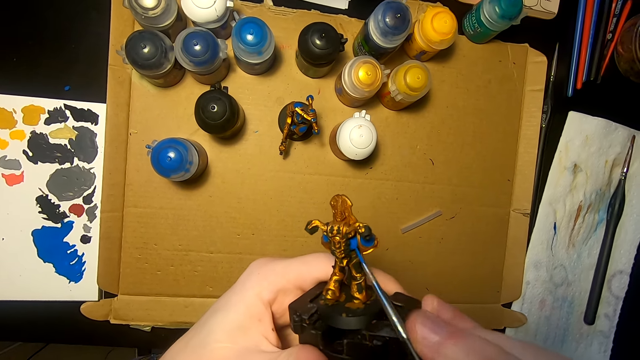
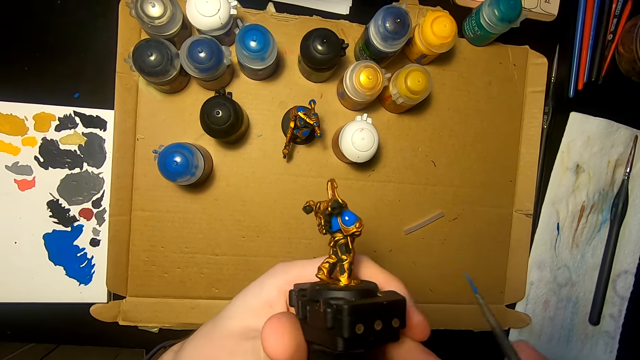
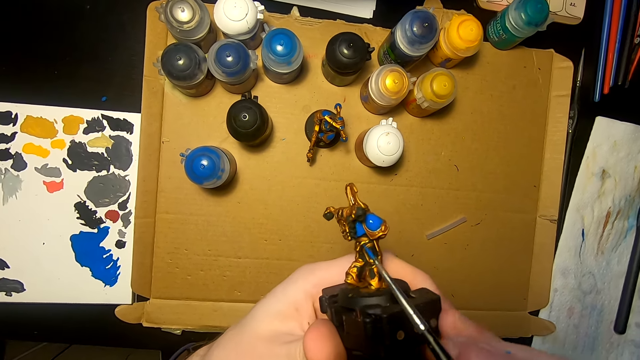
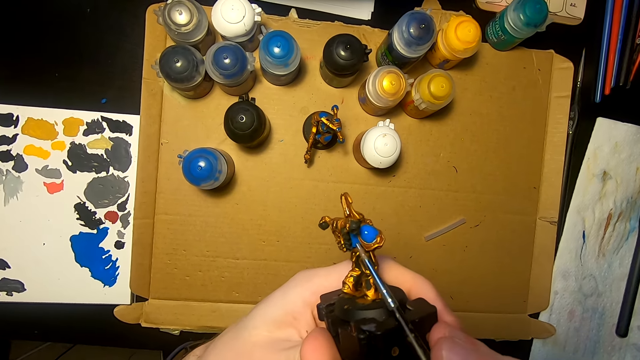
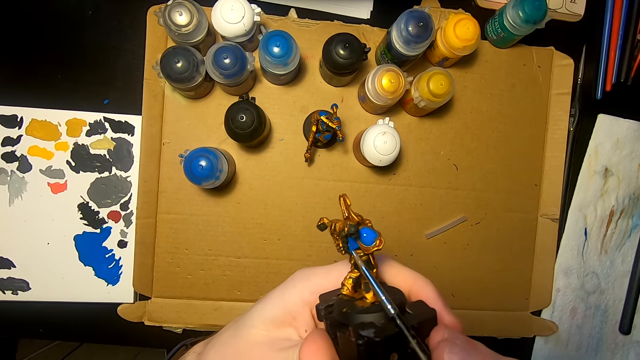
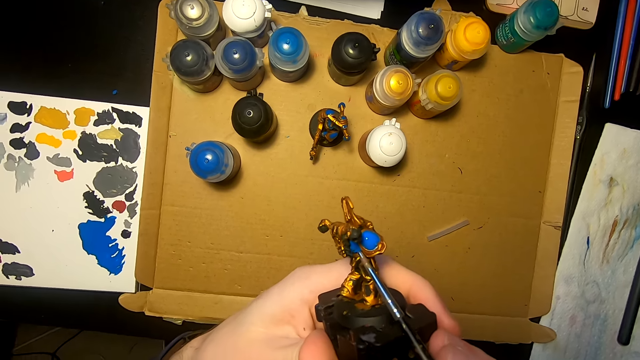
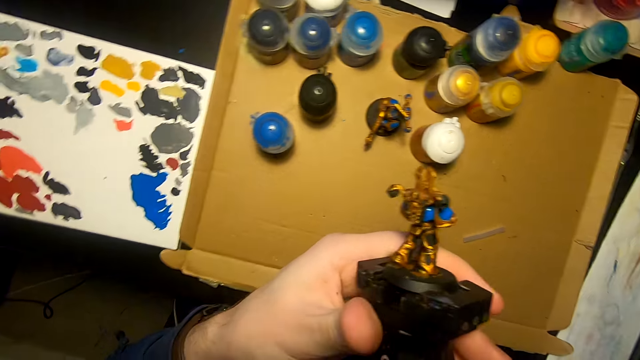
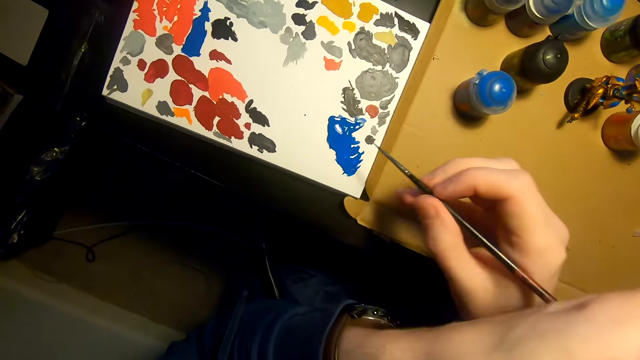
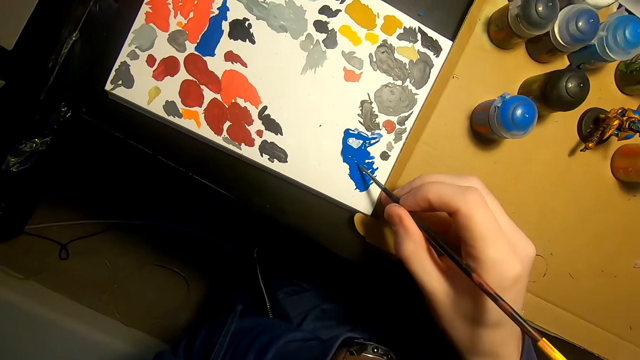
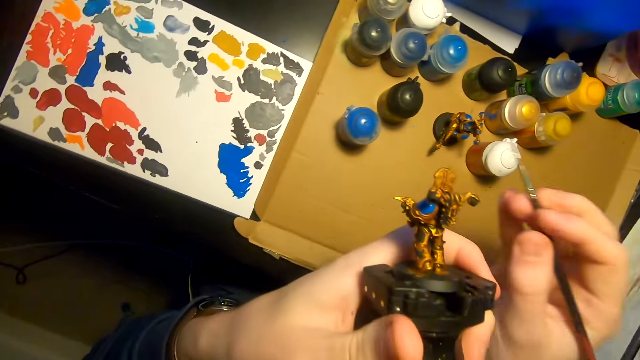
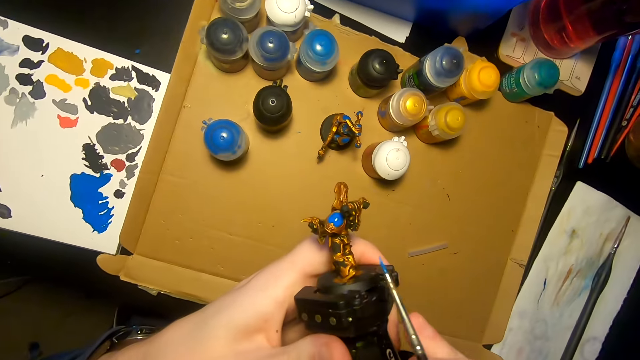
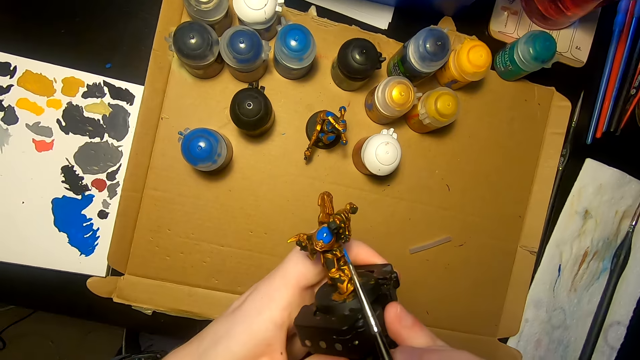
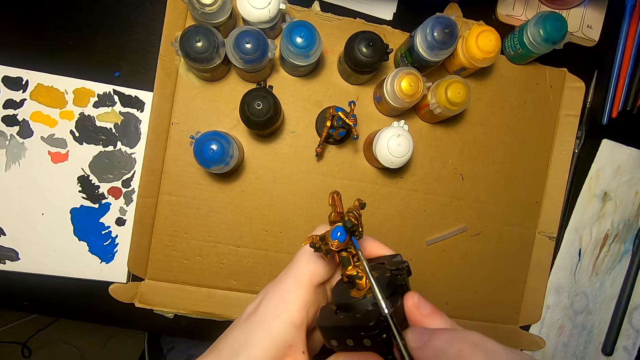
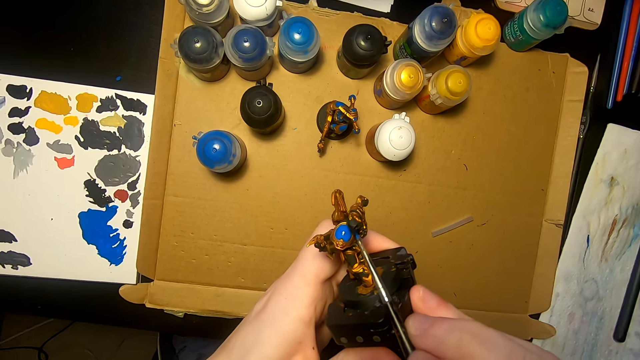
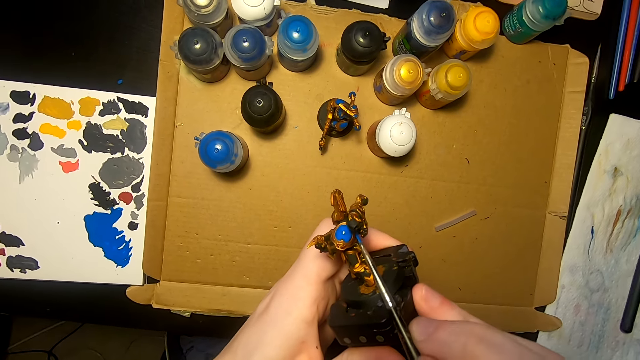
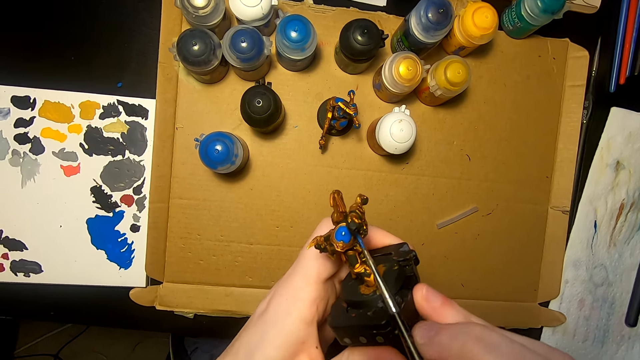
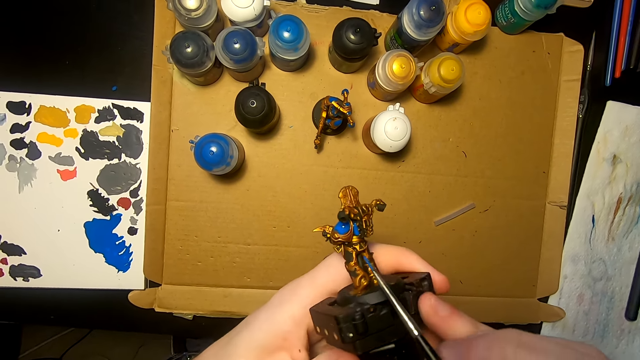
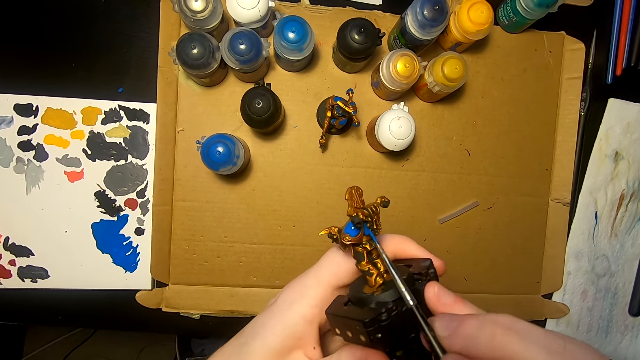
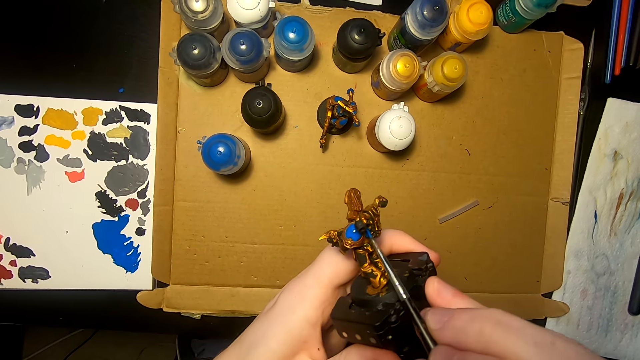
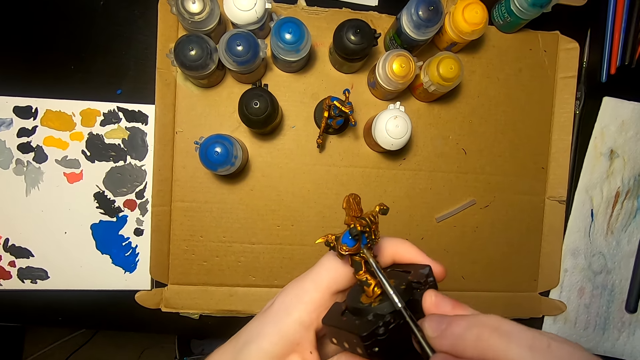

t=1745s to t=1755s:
The camera wearer moves the right hand. They paint the sculpture with a pen brush or paintbrush. They move the right hand. They rub the pen brush on the paint and dip the paintbrush in the paint. They move the right hand. They paint the sculpture with the pen brush.

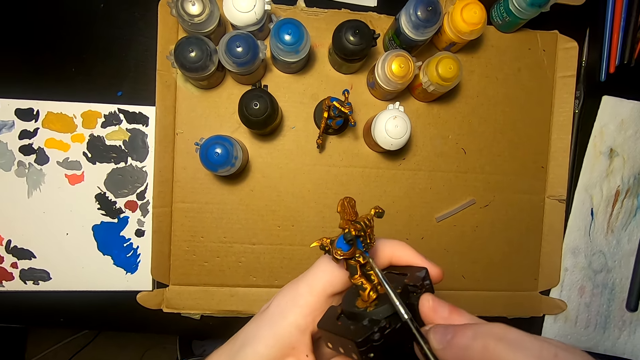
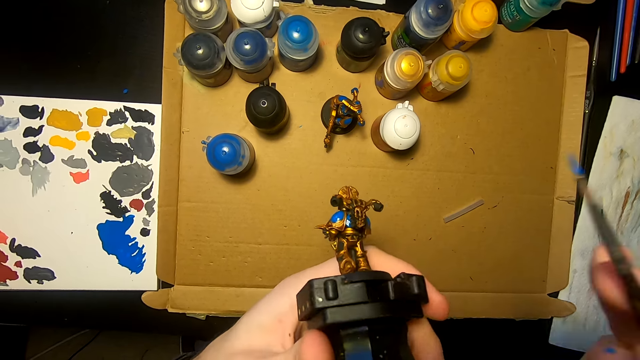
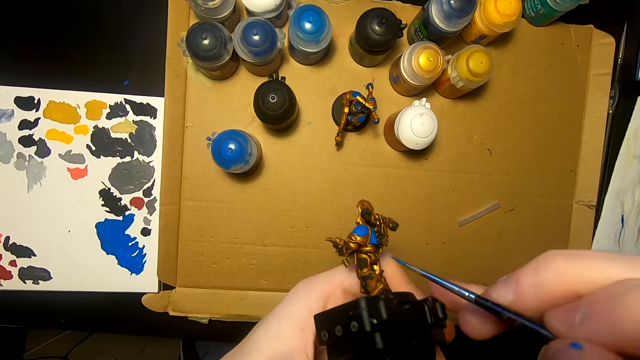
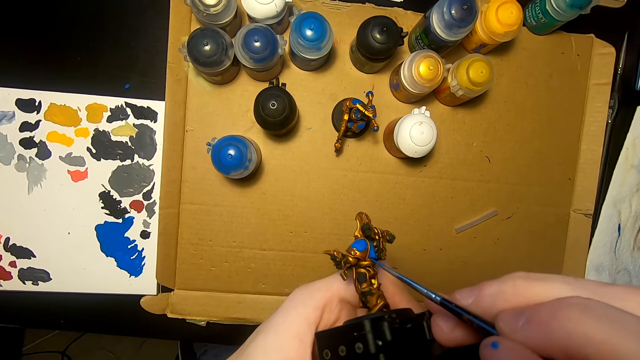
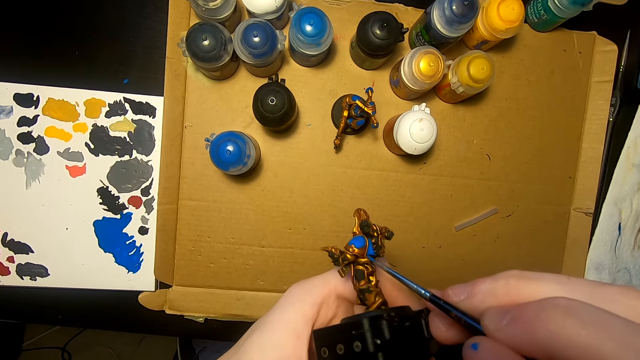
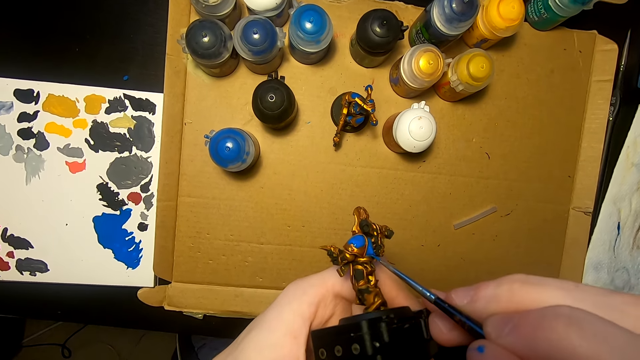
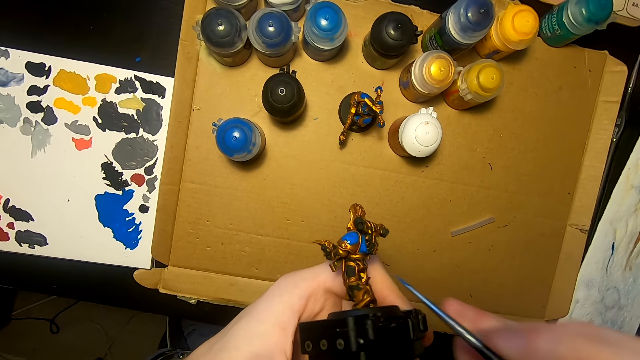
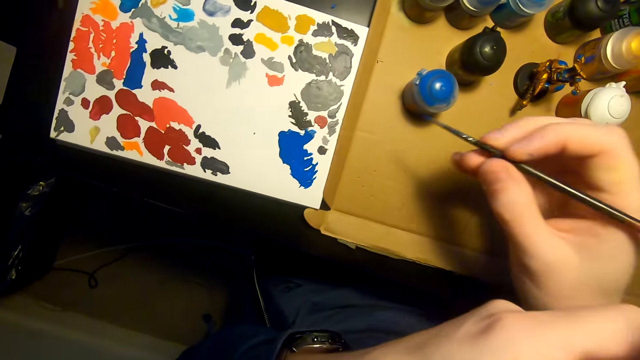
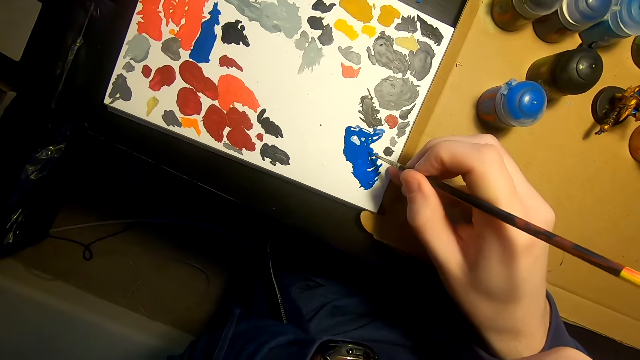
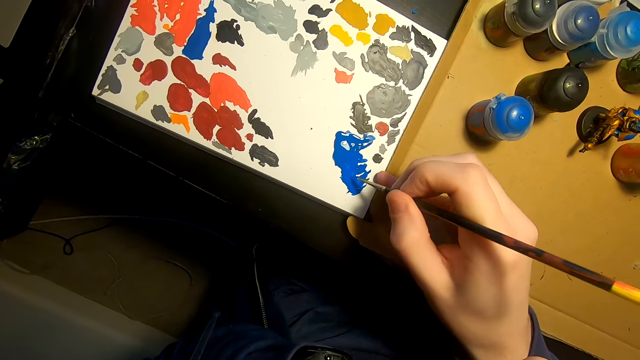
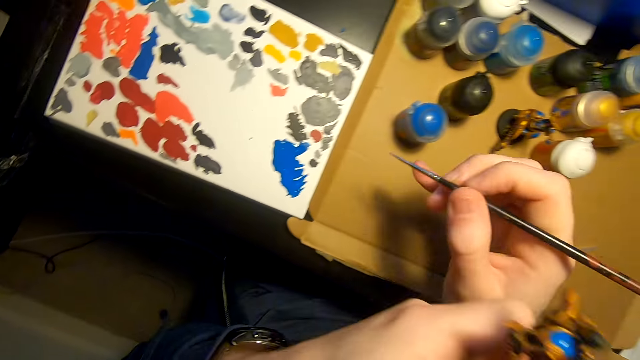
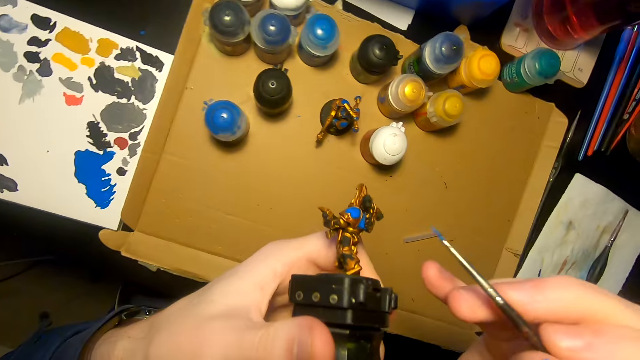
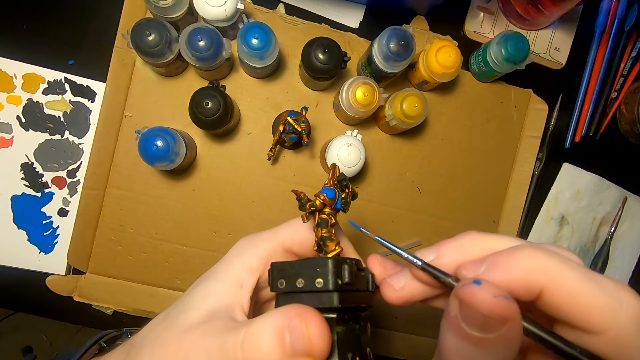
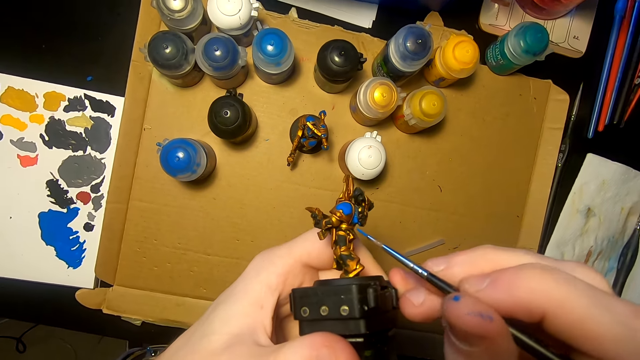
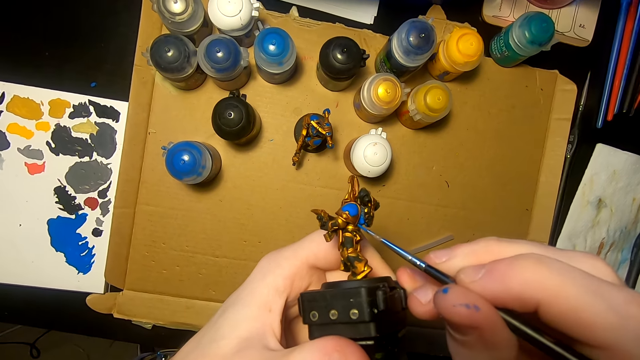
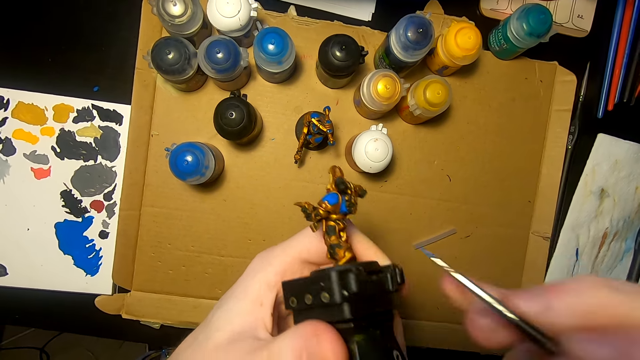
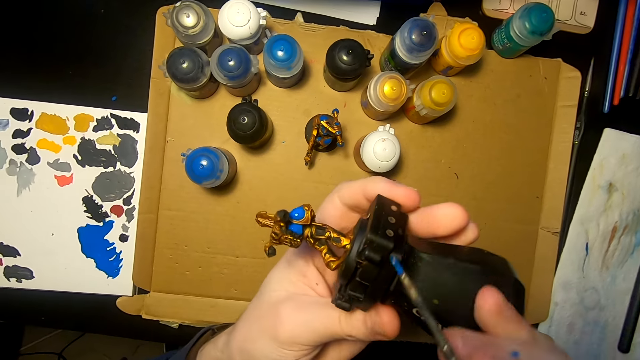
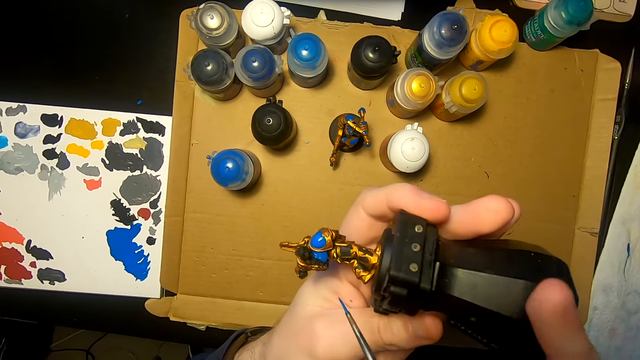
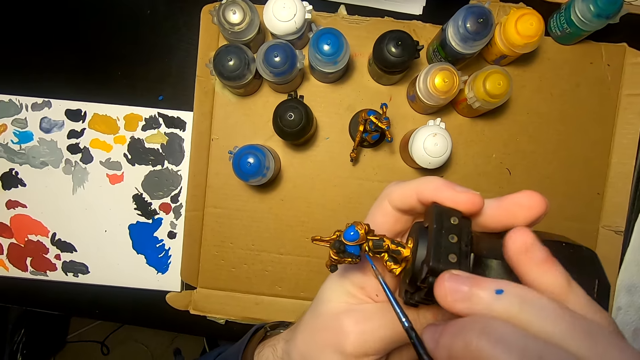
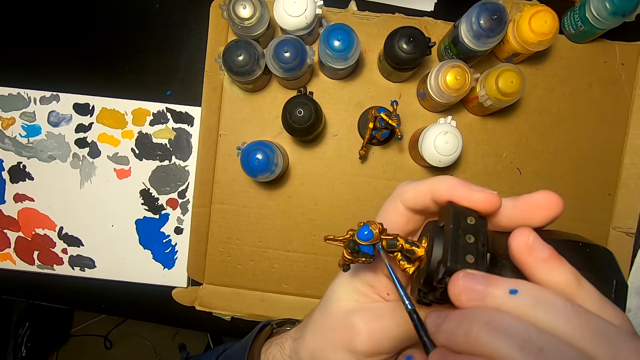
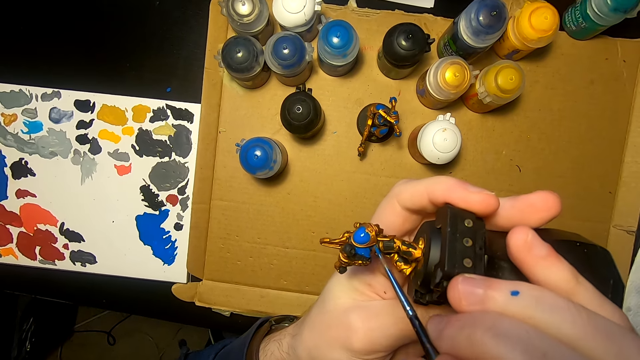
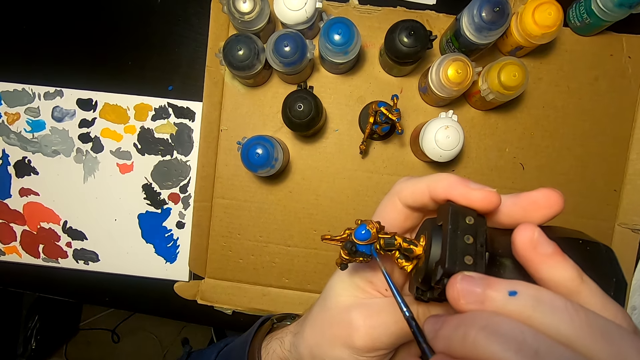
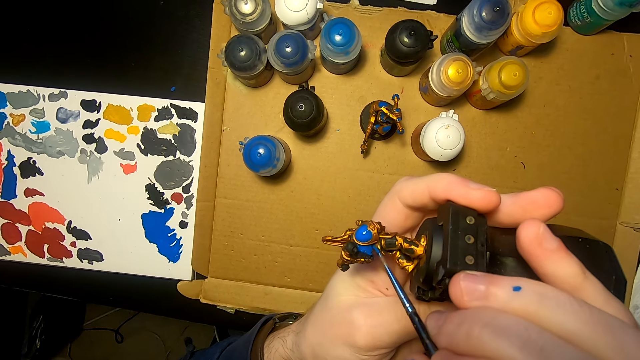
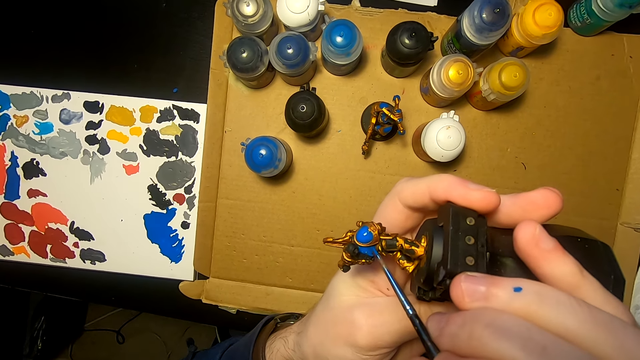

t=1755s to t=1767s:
The camera wearer moves the right hand. They paint the sculpture with a pen brush or paintbrush. They move the right hand. They rub the pen brush on the paint and dip the paintbrush in the paint. They lift the right hand, lift the sculpture and paint the sculpture with the pen brush. They turn the sculpture. They move the right hand. They paint the sculpture with the pen brush.
